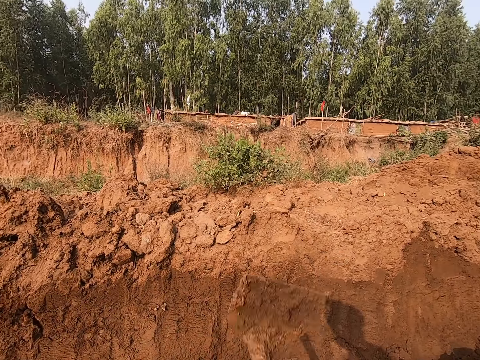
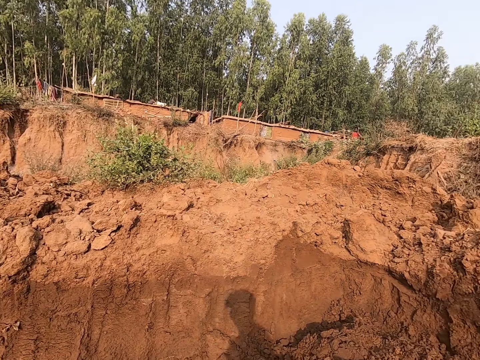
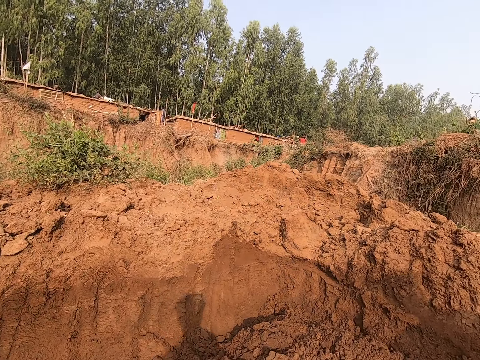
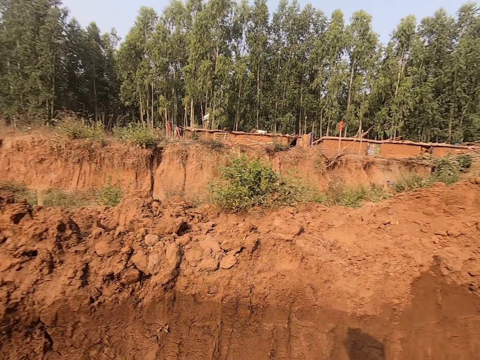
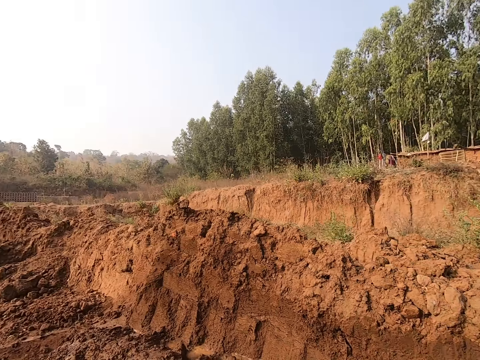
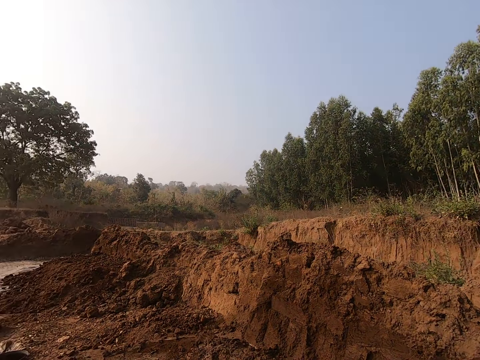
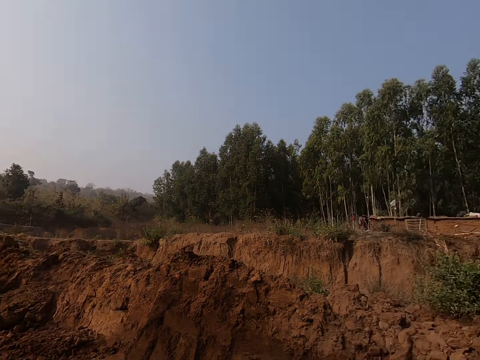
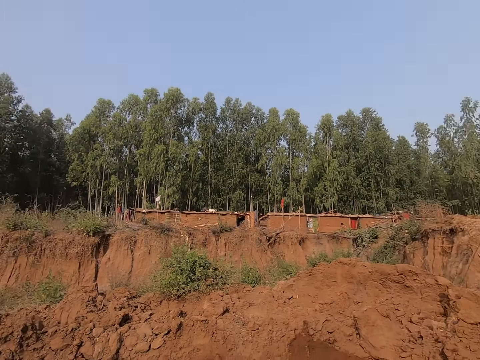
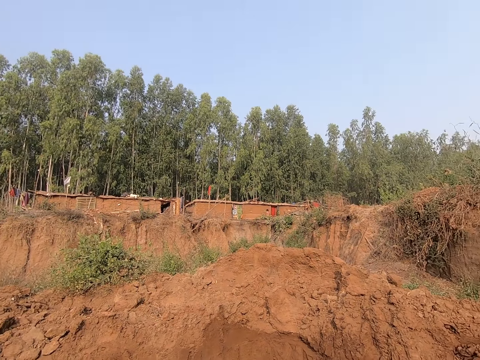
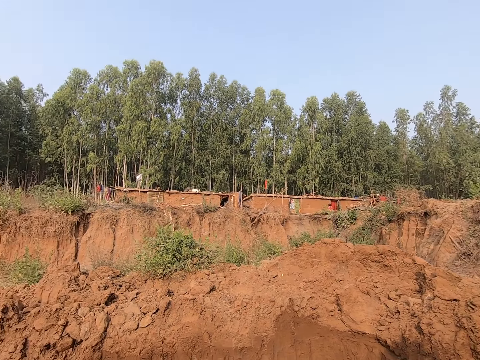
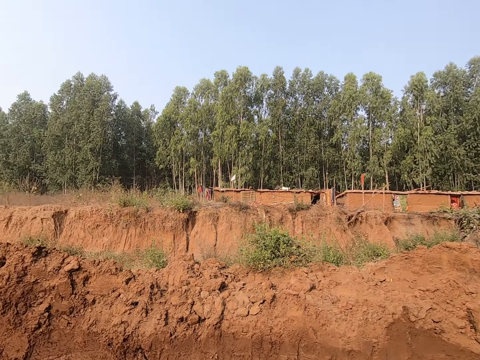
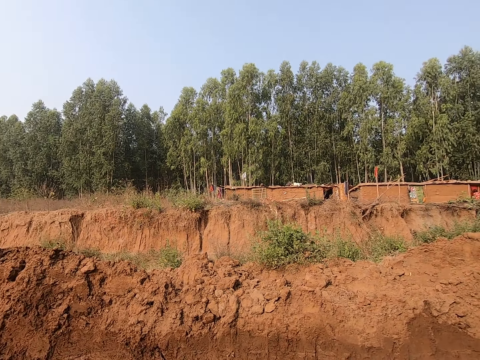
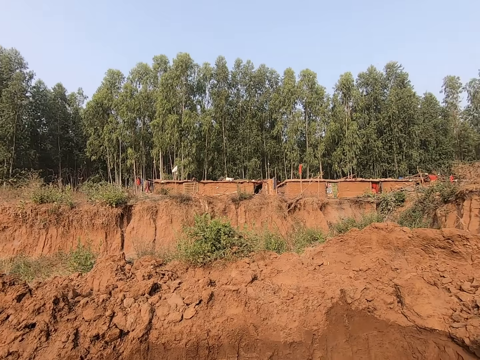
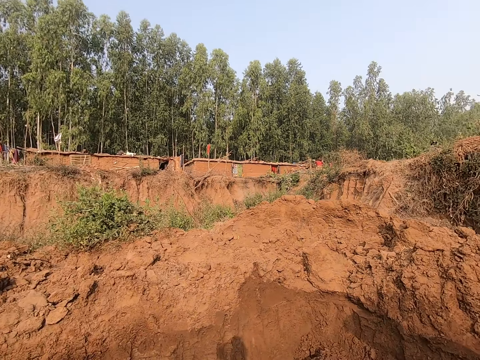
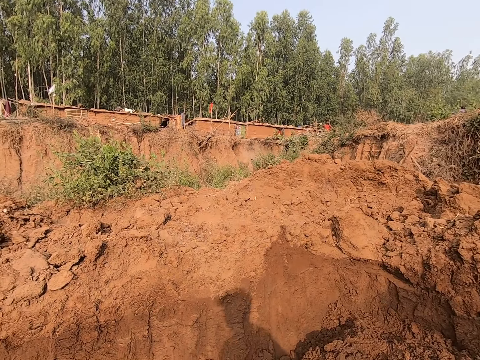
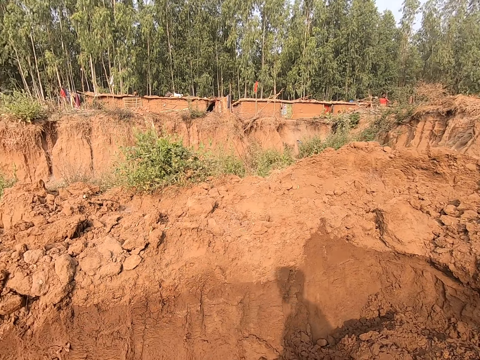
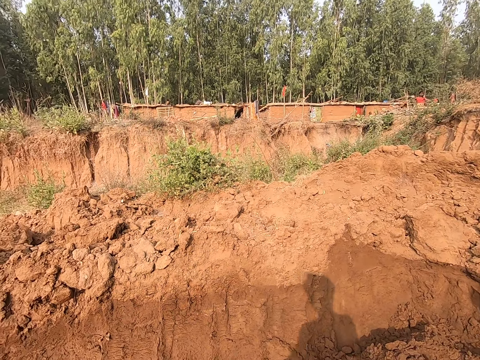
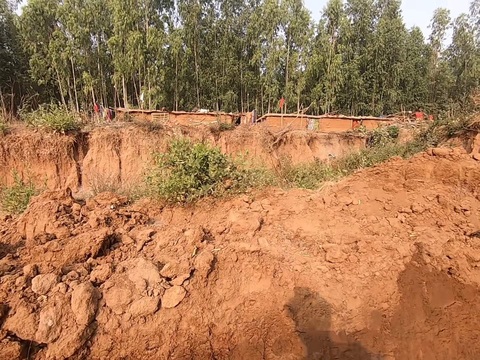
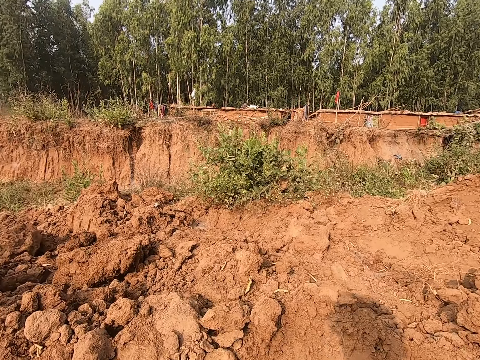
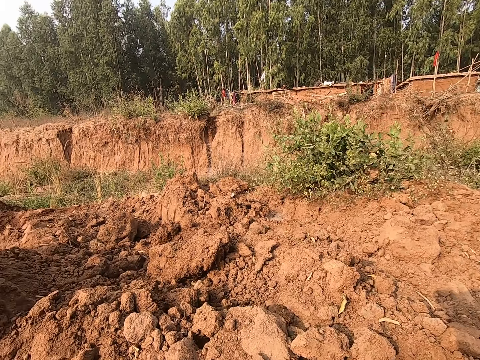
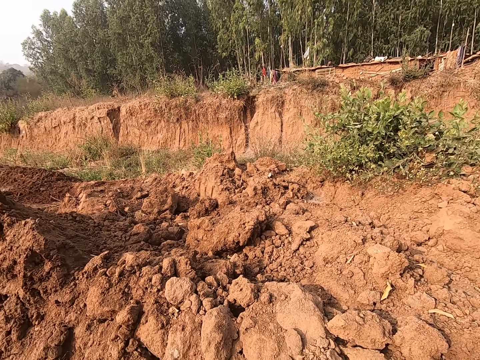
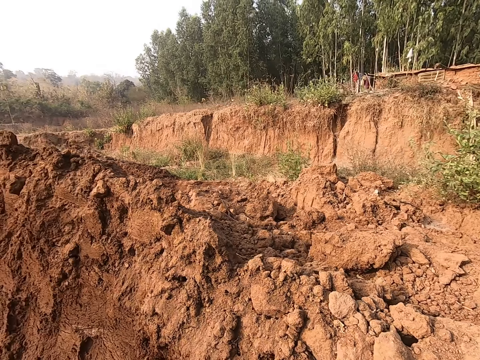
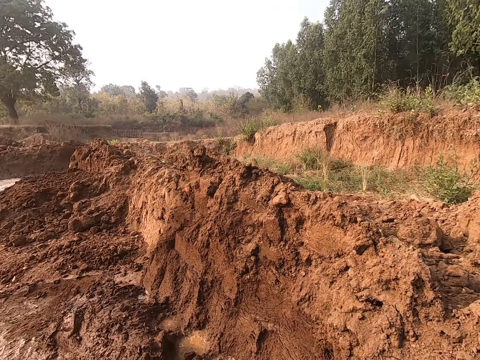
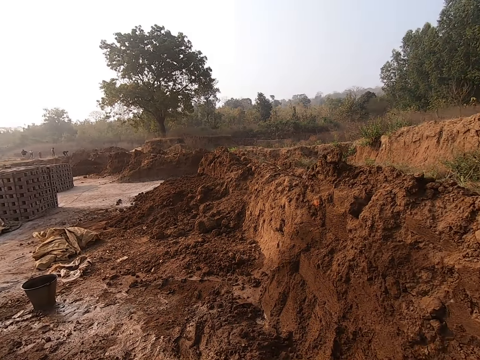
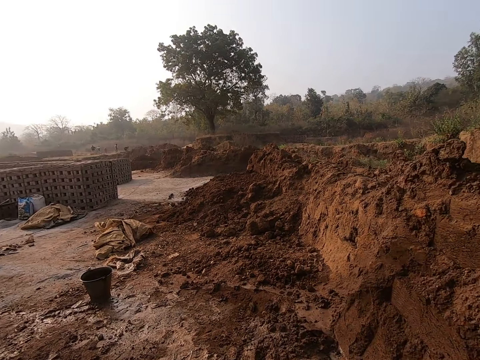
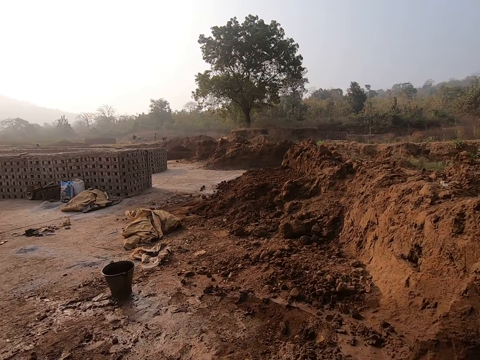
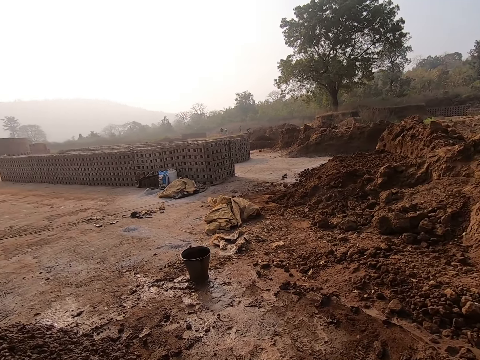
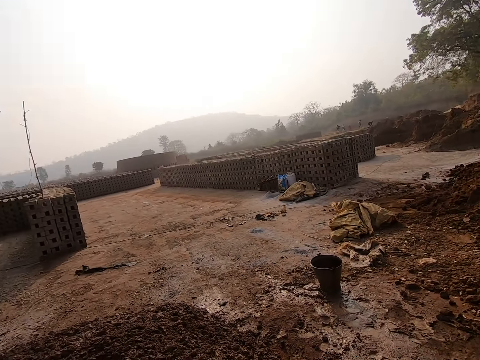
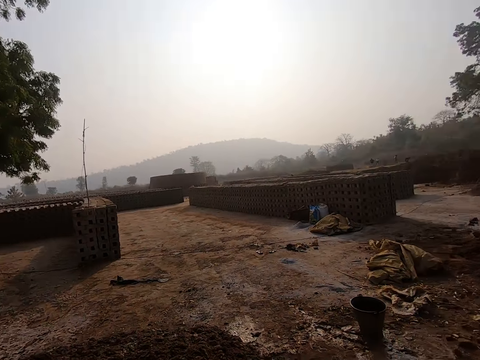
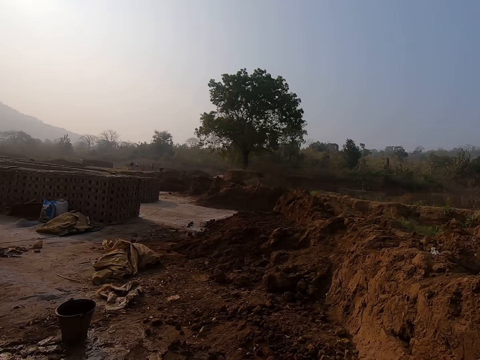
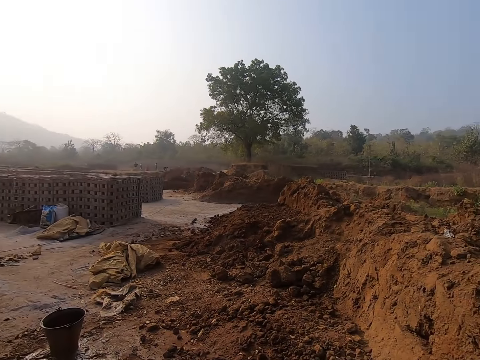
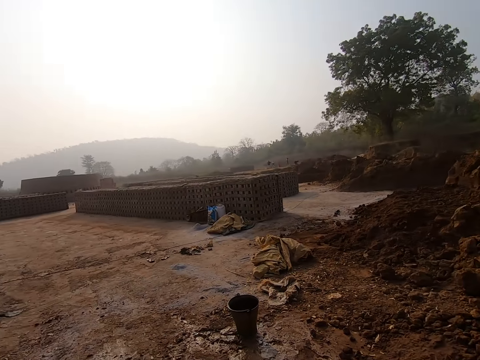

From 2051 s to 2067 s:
The camera wearer looks around. They dig. They look around.

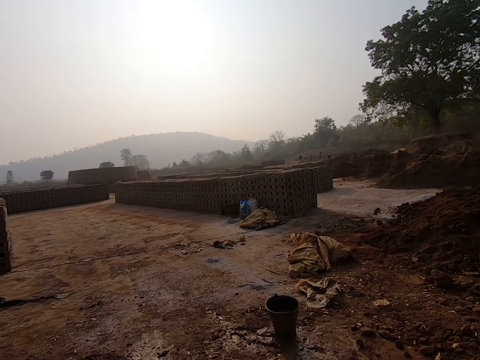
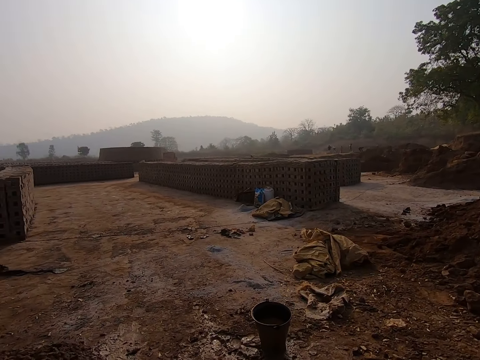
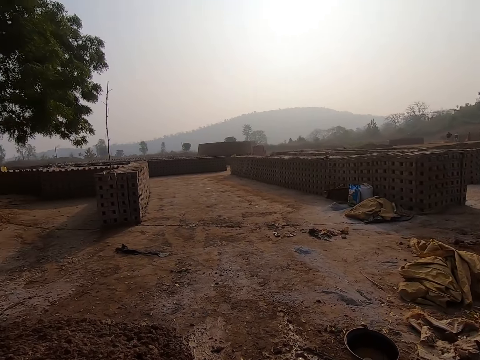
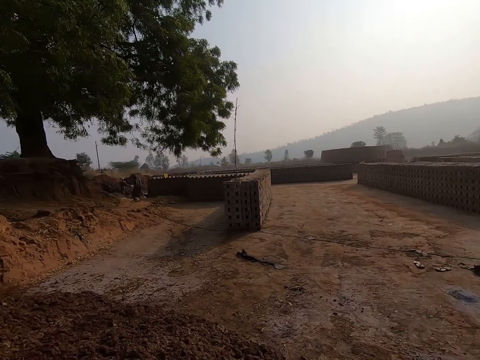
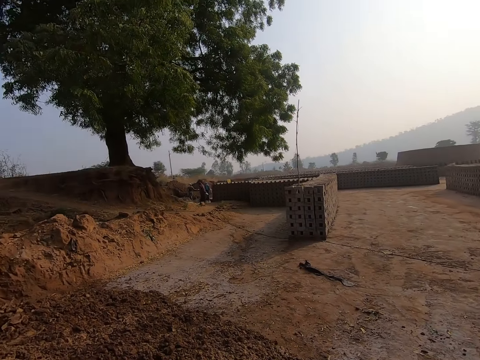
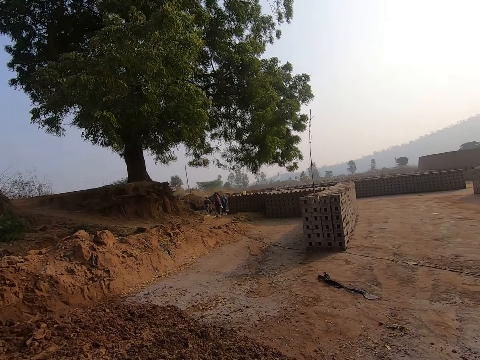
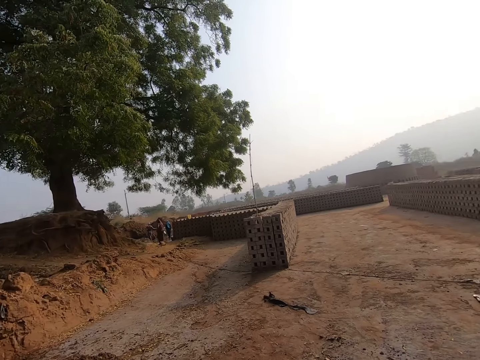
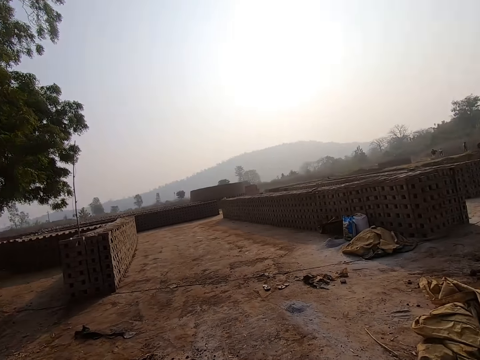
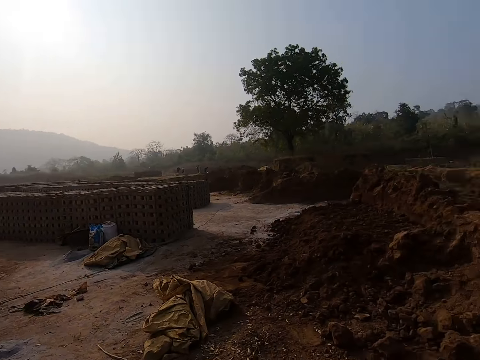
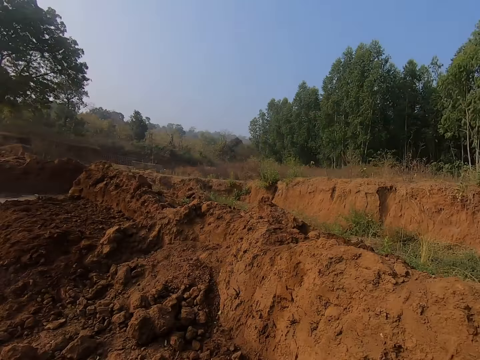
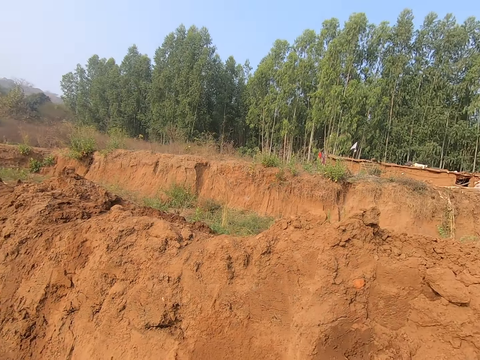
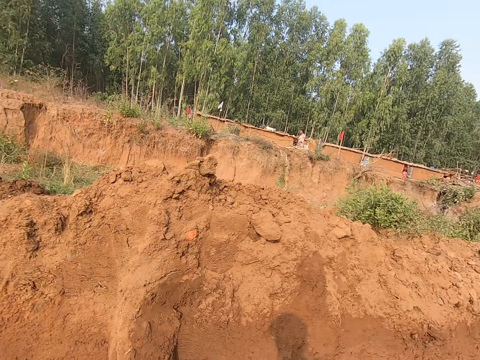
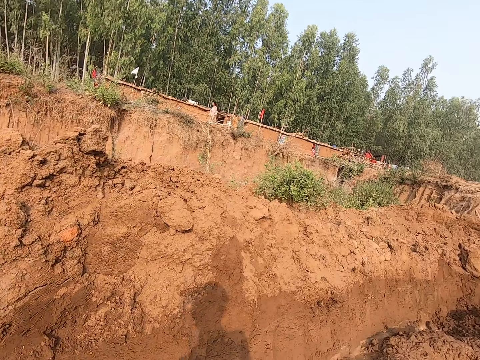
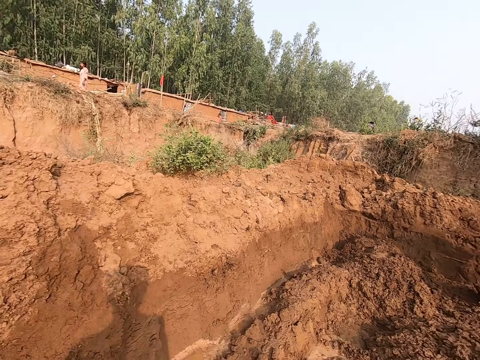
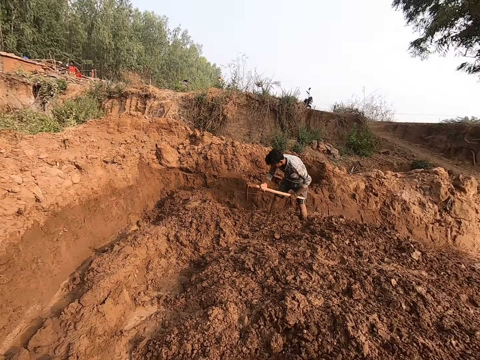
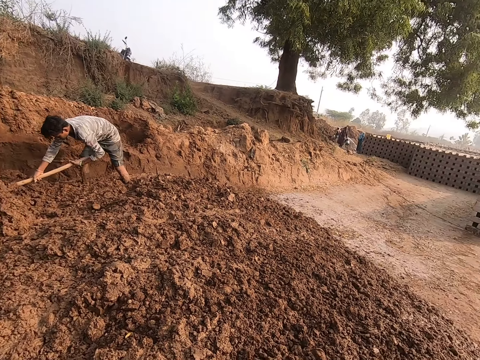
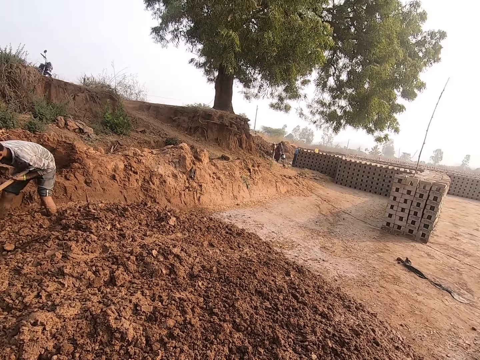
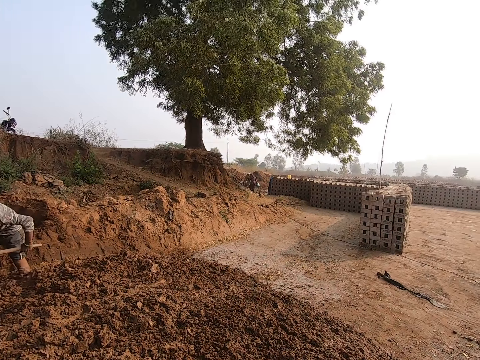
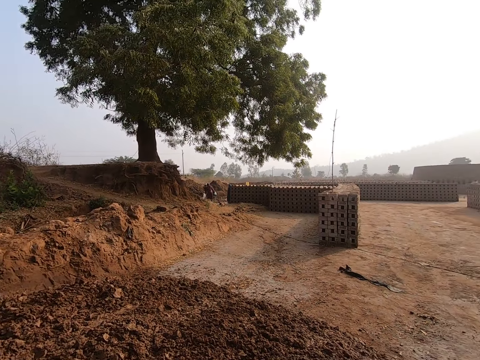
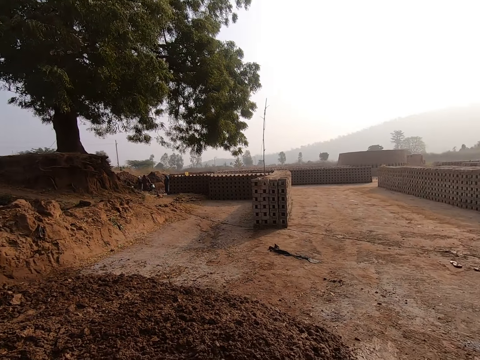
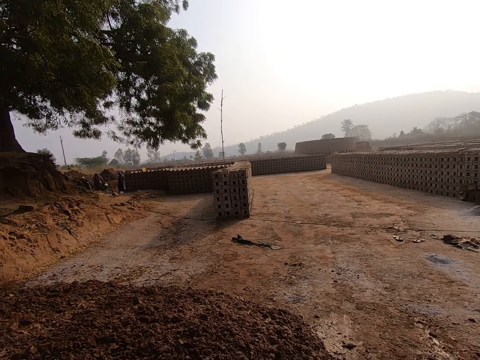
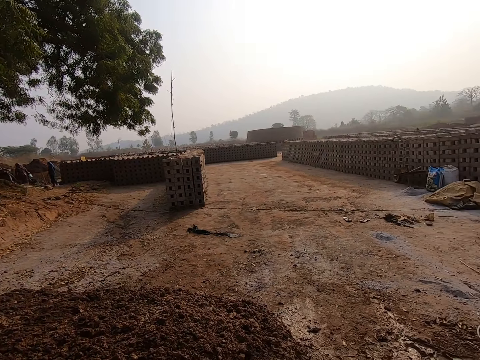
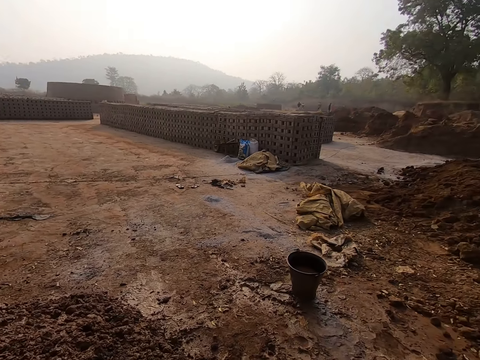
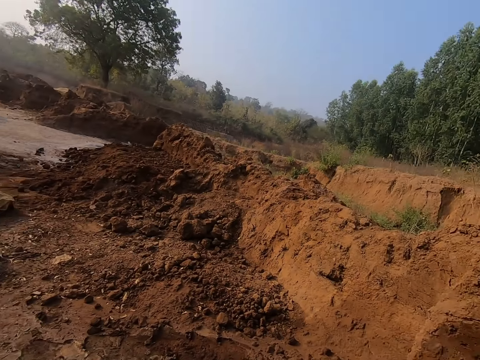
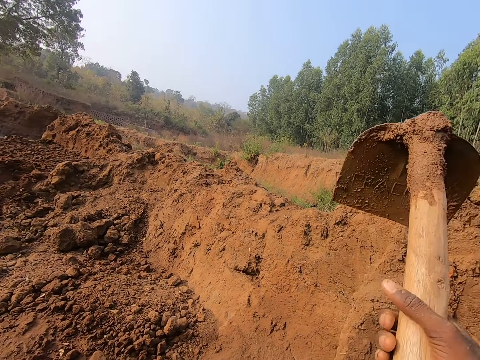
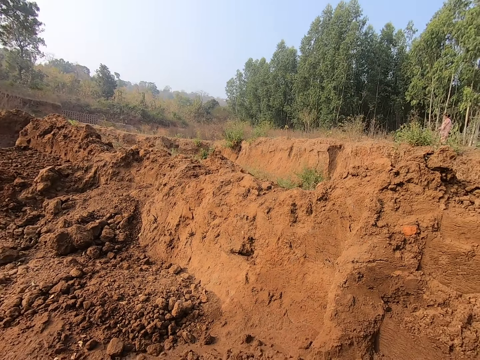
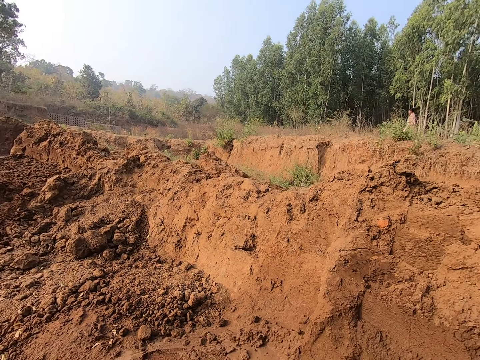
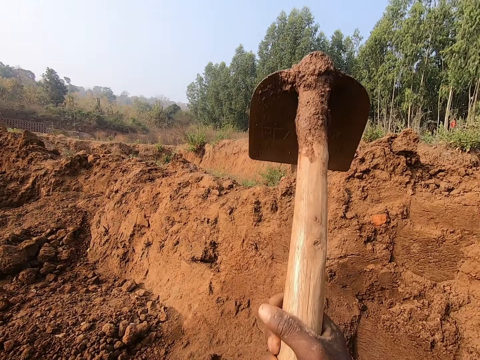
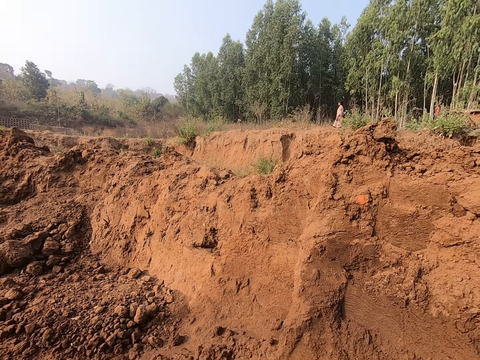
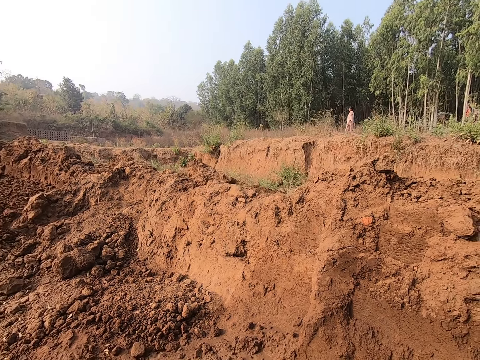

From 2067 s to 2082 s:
A man ploughs the ground with a hoe in his hands. The camera wearer digs the ground with the hoe in his hands.
